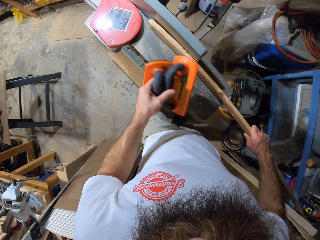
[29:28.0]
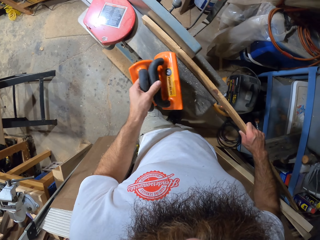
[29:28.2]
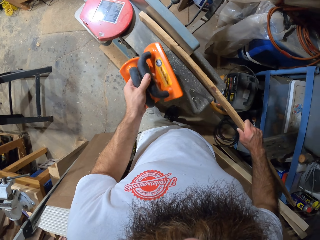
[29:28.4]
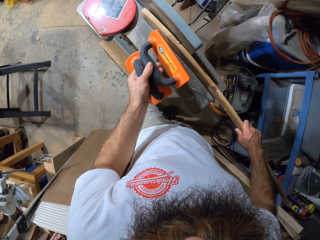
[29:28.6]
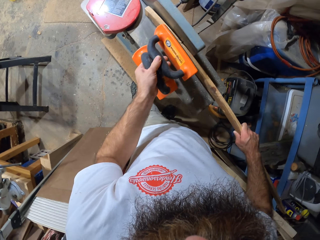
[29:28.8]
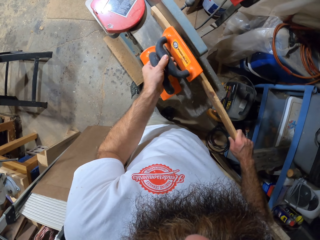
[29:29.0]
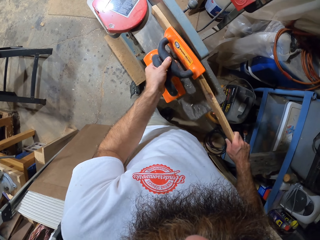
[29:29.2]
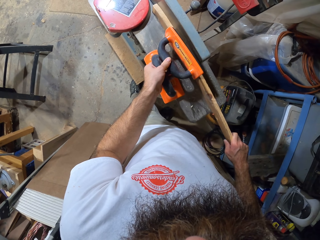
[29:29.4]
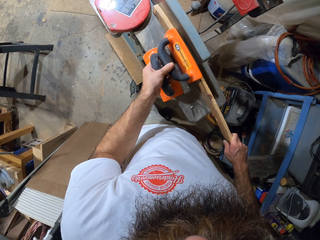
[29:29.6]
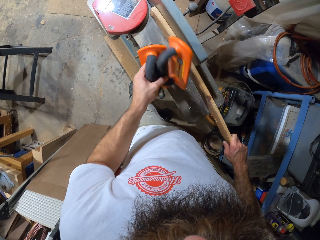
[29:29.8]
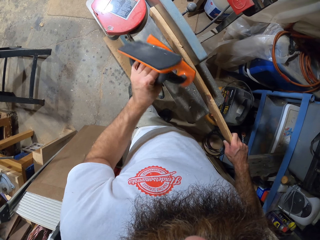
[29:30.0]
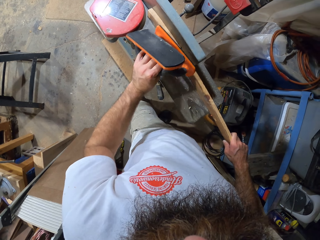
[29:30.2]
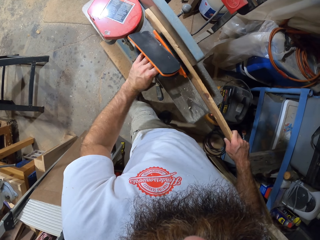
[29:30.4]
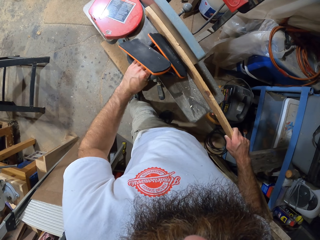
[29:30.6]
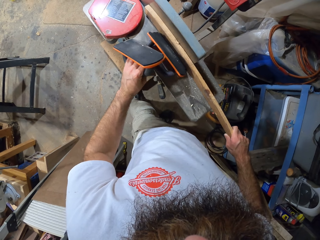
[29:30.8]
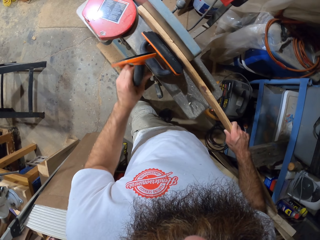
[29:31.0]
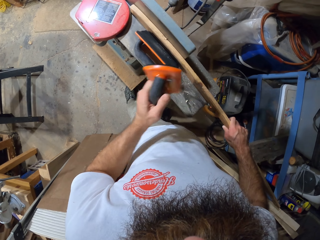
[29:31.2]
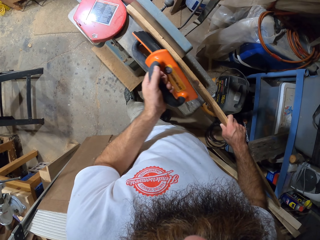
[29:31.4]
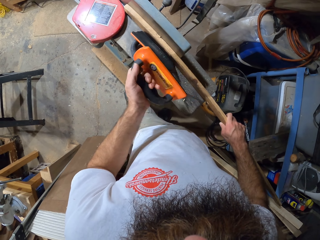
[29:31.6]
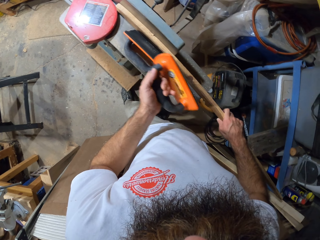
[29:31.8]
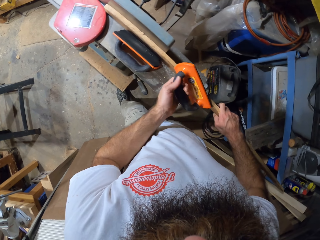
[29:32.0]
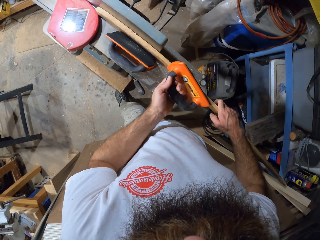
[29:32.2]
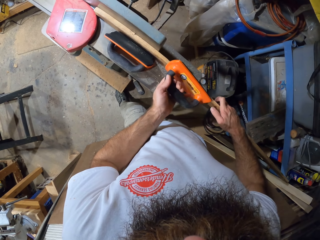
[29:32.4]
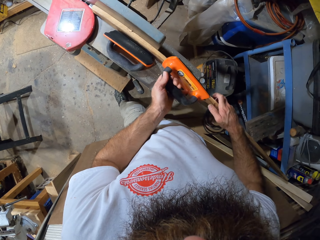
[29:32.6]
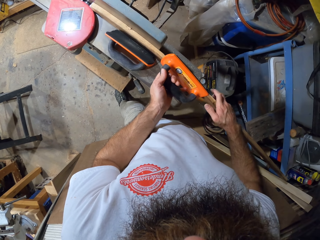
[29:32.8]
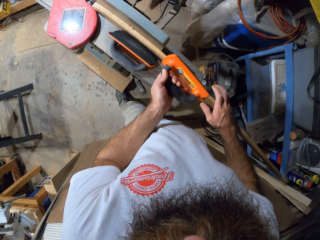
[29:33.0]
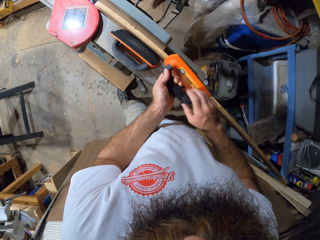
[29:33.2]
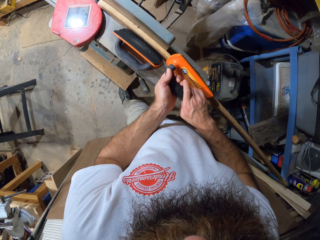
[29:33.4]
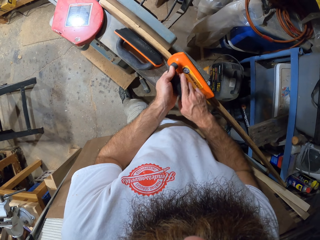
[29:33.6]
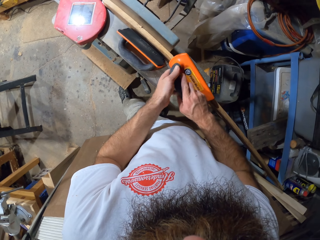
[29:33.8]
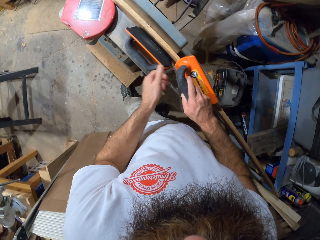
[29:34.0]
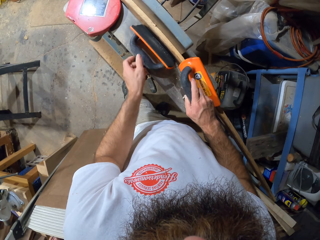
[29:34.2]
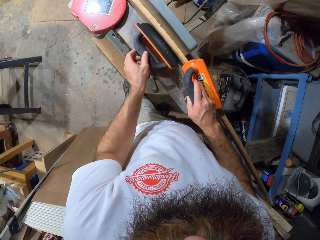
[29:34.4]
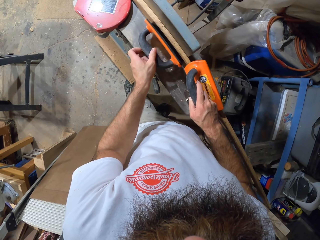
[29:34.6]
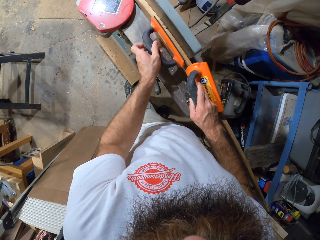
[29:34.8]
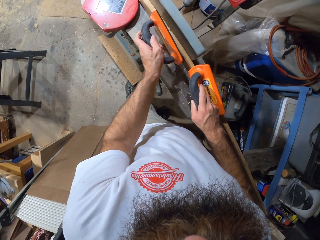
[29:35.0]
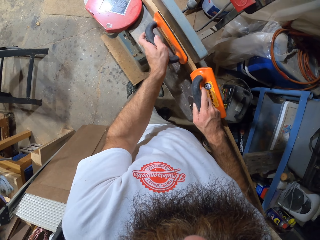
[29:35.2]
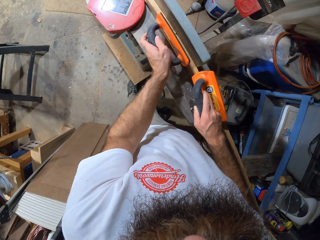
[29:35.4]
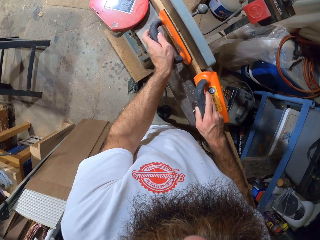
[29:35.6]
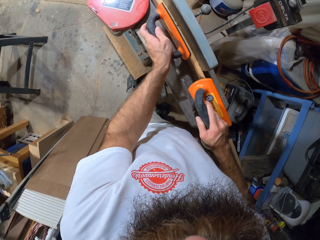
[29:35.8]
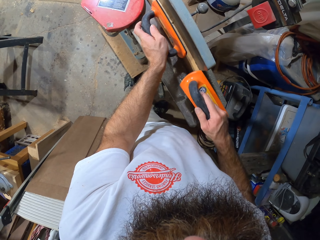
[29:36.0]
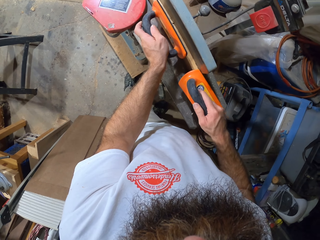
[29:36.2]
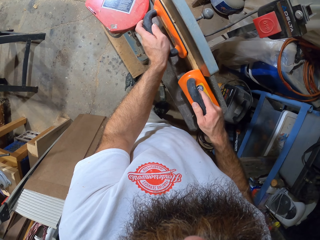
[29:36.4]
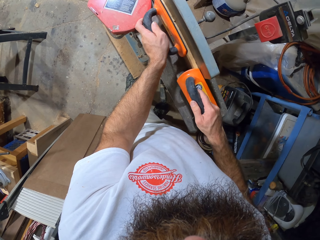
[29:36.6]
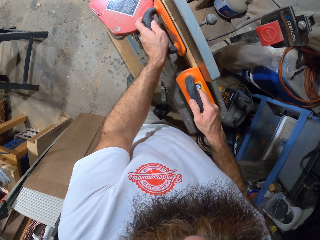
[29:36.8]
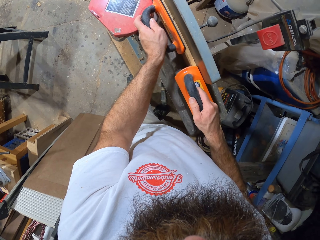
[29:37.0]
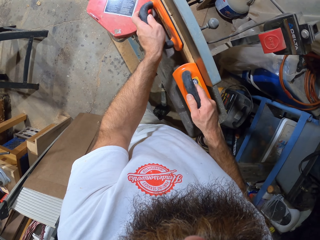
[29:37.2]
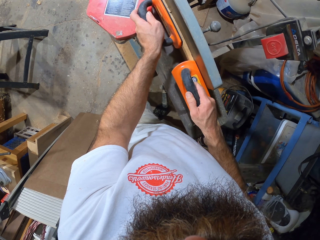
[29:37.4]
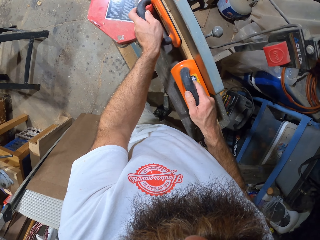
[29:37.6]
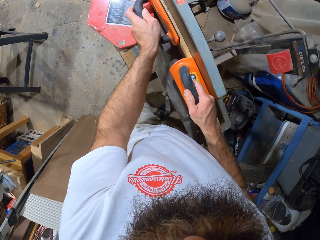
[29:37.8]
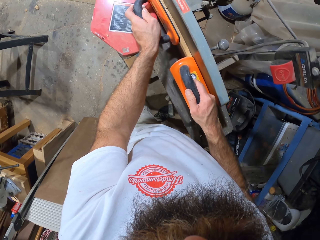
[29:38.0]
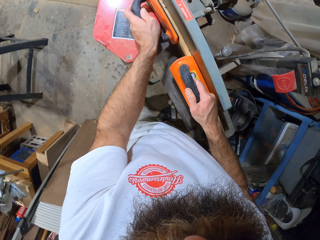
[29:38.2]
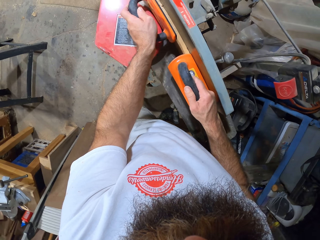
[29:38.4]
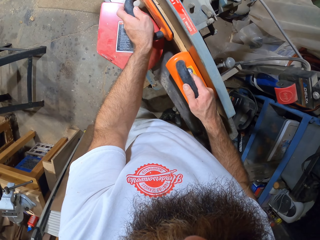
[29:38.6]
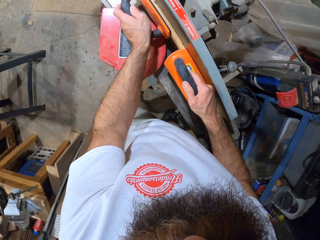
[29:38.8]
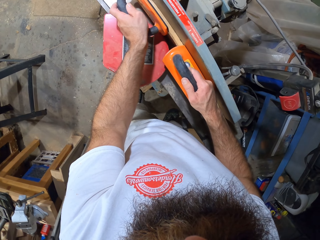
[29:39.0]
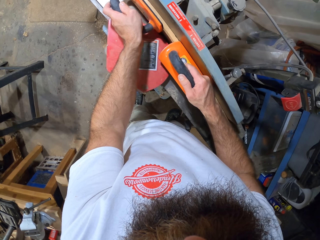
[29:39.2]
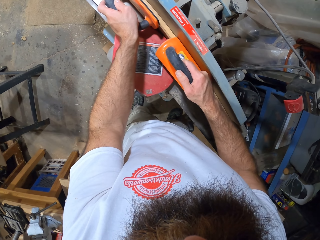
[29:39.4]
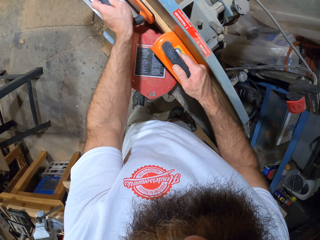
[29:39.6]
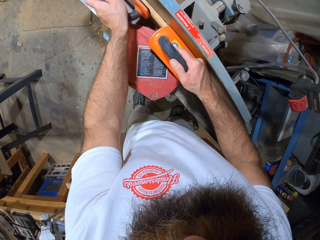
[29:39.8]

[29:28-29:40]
The camera wearer holds the wood with the push block. He places the push block on the plank of wood with his left hand. He turns the push block with his left hand. He drops the push block on the jointer with his left hand. He places the push block on the plank of wood on the jointer with his left hand. He passes the push block in his left hand to his right hand. He picks the push block on the jointer with his left hand. He runs the plank of wood over the jointer with the push blocks in both hands.

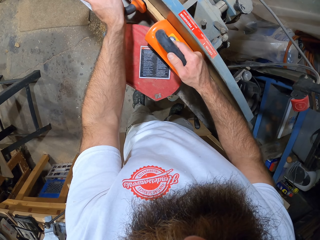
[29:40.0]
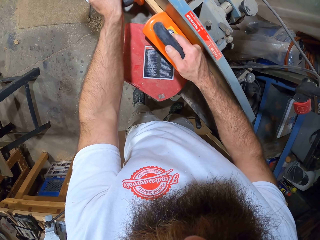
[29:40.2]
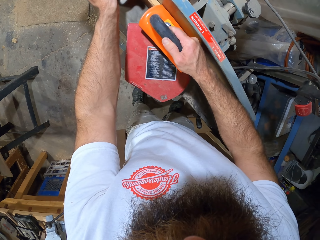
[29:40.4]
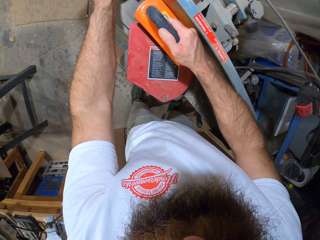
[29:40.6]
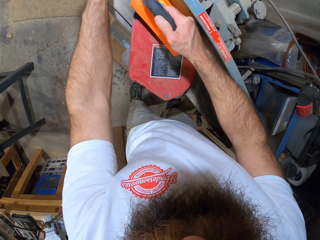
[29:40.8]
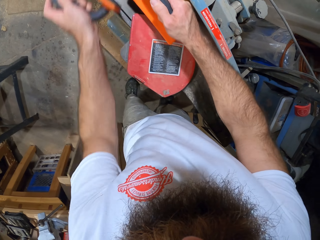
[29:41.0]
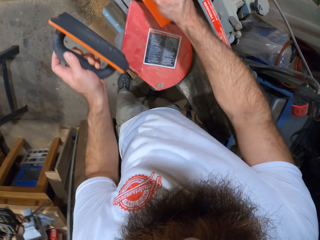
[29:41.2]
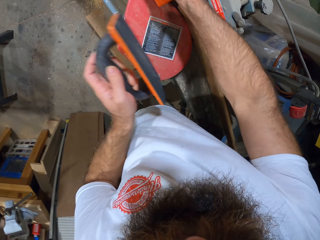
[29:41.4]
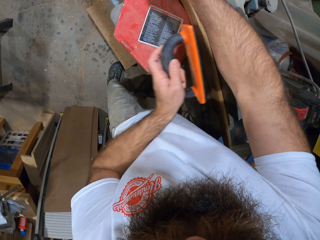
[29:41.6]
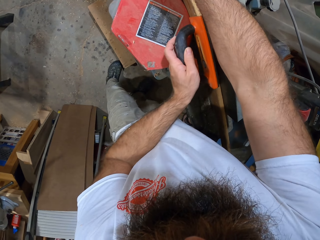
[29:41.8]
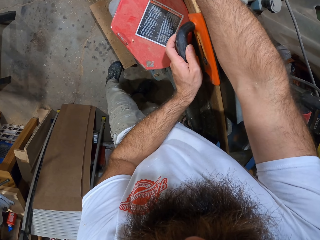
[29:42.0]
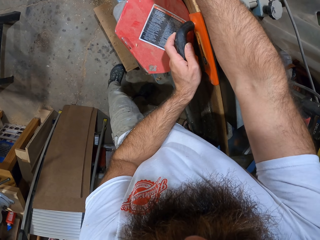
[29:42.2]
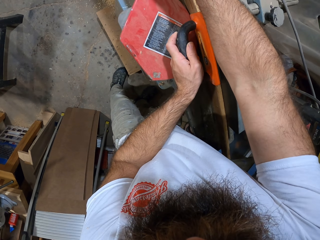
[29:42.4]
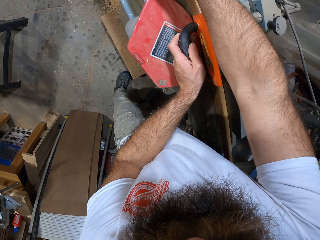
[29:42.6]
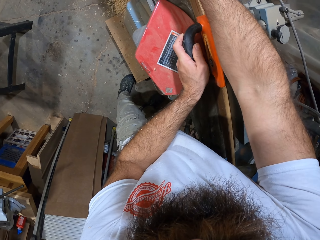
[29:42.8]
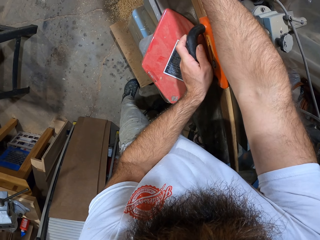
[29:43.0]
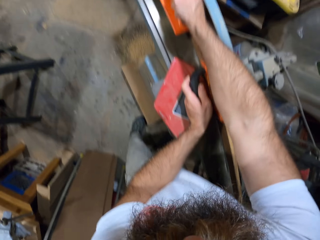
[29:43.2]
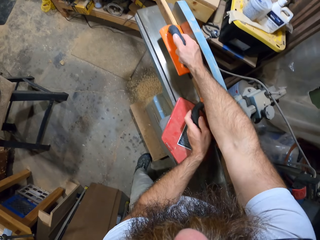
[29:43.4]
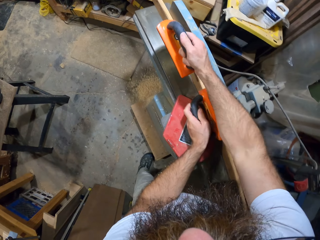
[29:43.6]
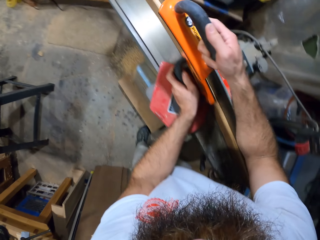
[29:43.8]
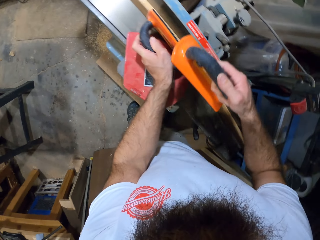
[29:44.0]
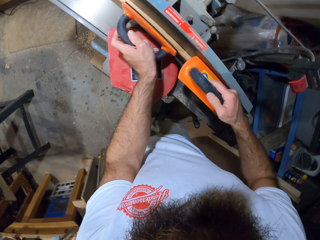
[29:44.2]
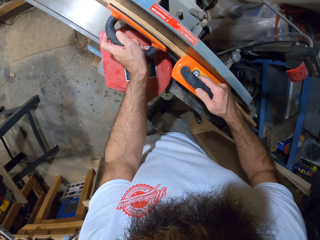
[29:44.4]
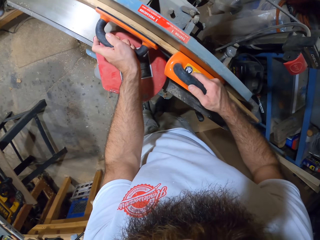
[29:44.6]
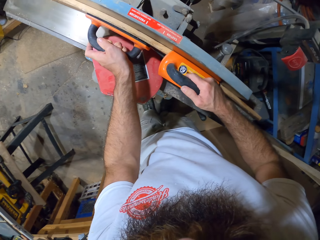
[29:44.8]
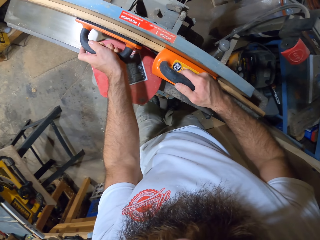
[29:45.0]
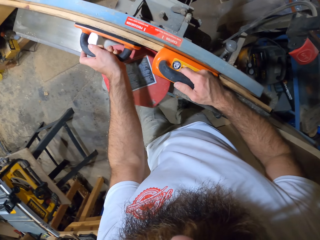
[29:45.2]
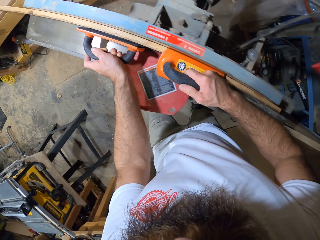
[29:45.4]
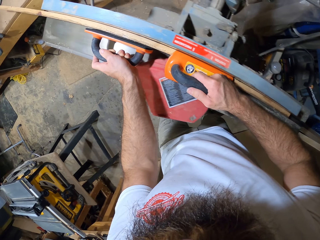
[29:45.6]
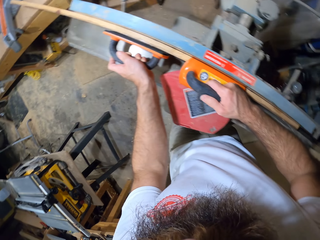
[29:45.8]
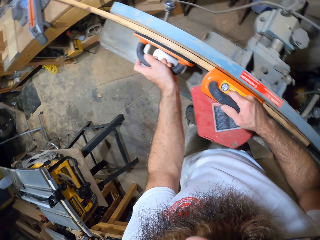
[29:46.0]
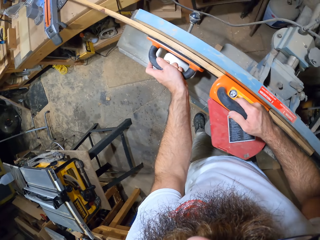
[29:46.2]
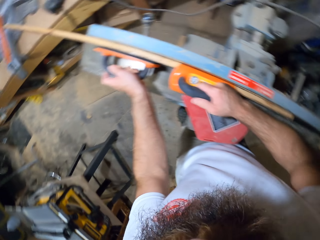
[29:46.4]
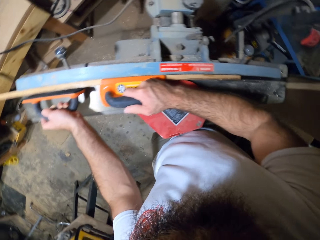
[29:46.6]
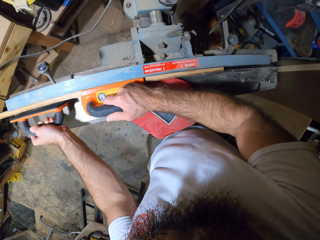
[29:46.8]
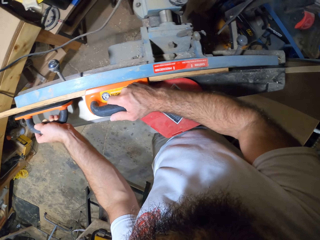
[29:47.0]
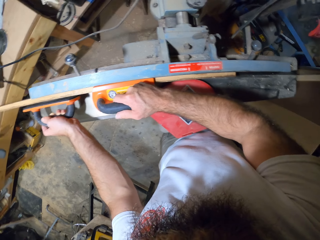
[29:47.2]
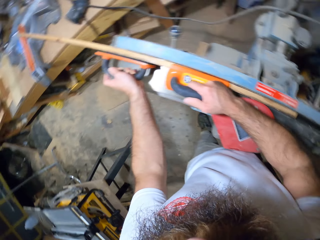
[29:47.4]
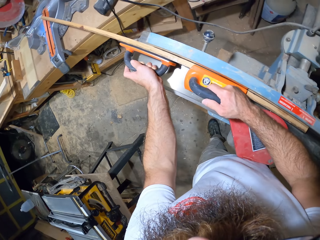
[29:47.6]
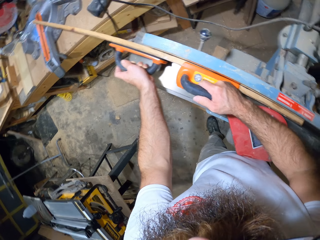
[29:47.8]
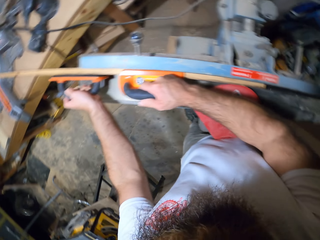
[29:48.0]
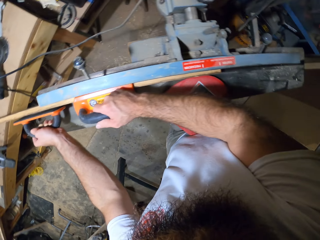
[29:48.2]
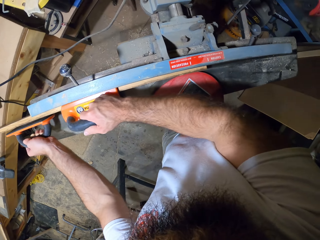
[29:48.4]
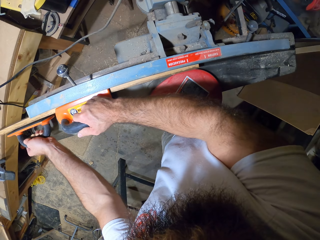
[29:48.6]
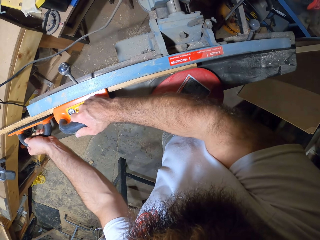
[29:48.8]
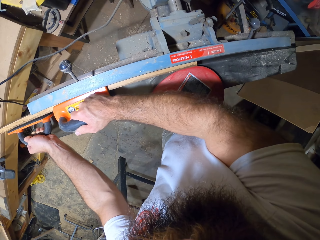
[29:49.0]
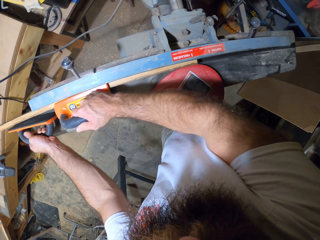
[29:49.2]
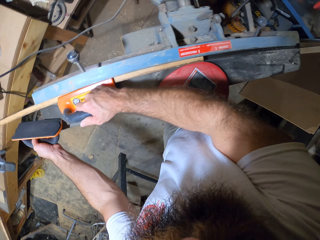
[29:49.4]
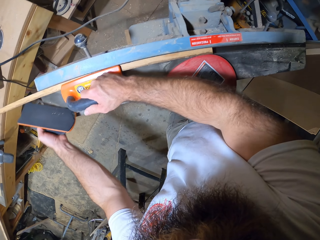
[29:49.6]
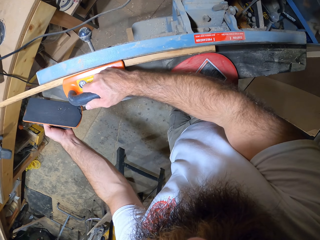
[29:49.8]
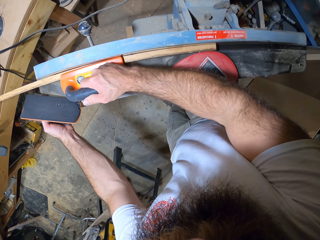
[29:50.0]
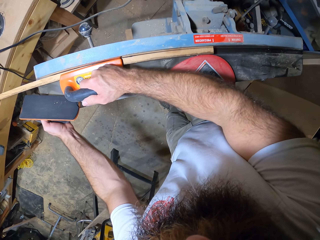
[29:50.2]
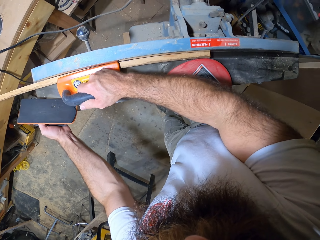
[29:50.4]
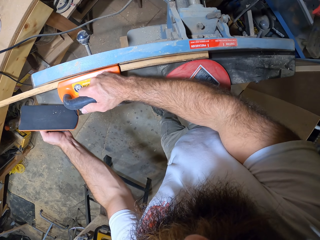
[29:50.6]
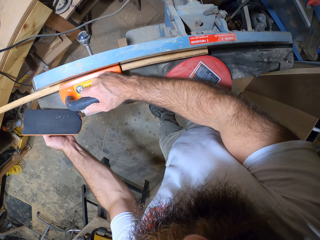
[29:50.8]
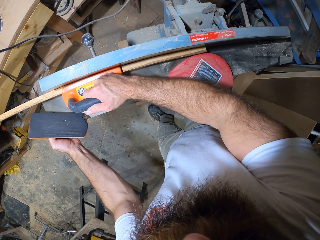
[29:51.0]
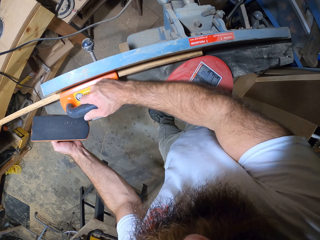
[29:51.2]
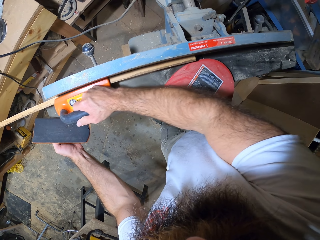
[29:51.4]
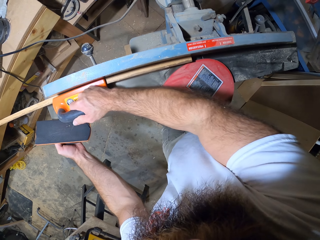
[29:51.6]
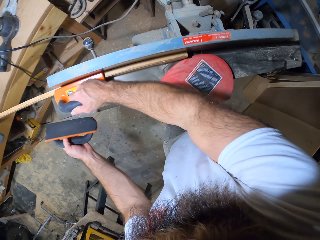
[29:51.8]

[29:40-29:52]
The camera wearer adjusts the jointer table with his left hand.
